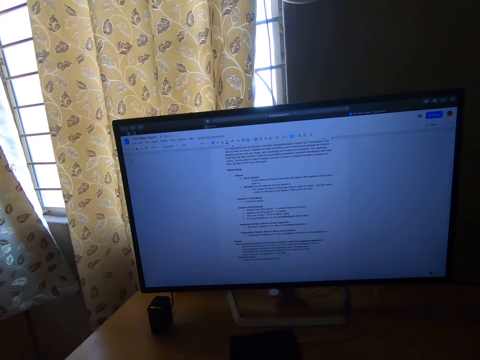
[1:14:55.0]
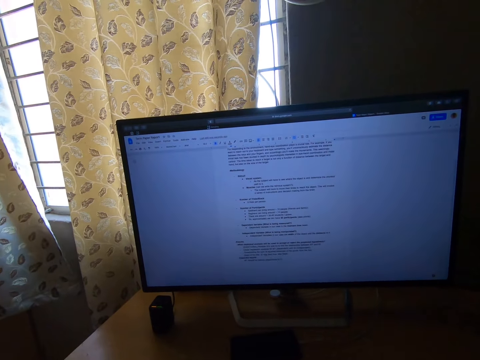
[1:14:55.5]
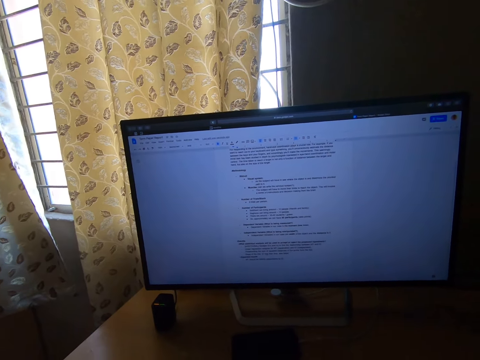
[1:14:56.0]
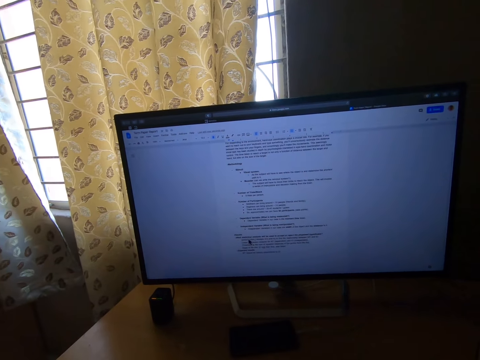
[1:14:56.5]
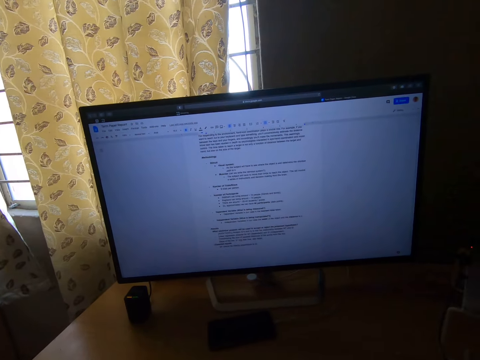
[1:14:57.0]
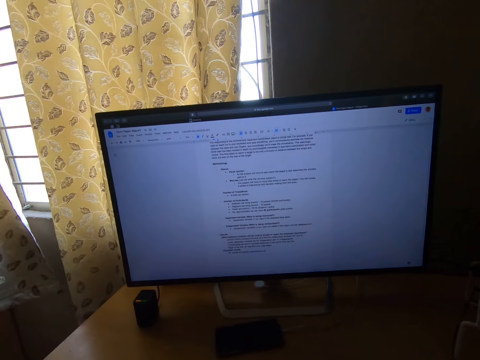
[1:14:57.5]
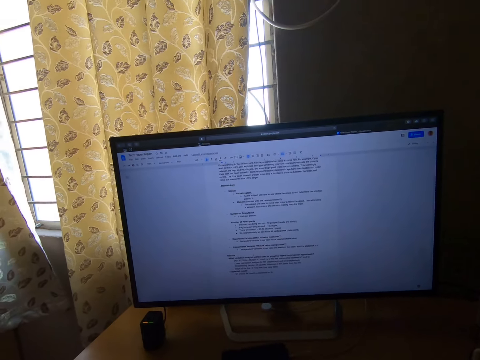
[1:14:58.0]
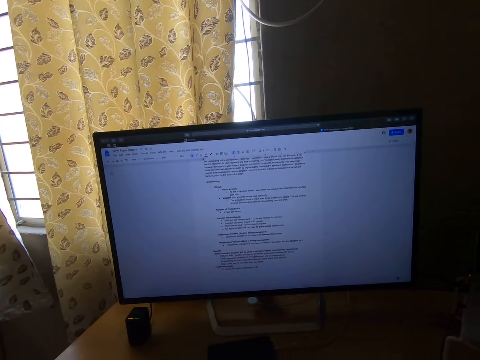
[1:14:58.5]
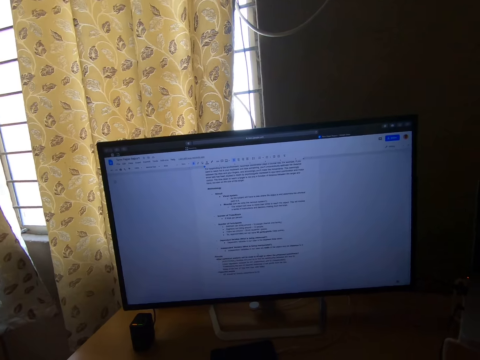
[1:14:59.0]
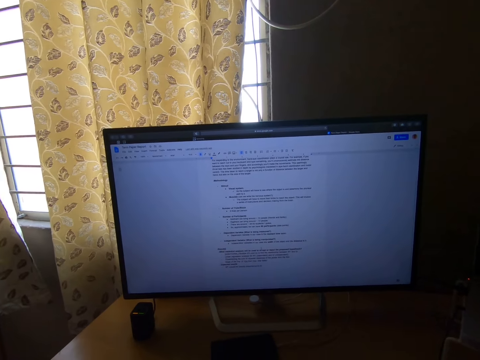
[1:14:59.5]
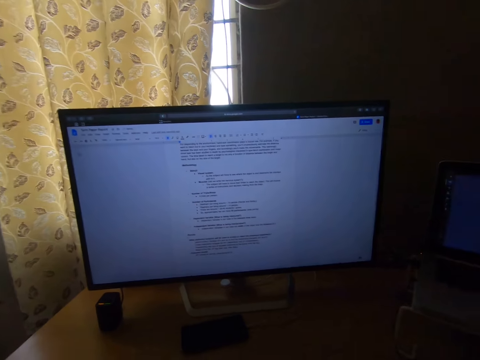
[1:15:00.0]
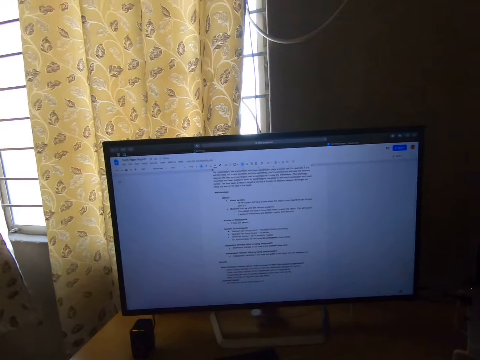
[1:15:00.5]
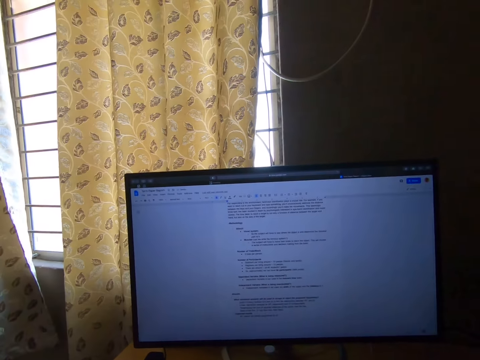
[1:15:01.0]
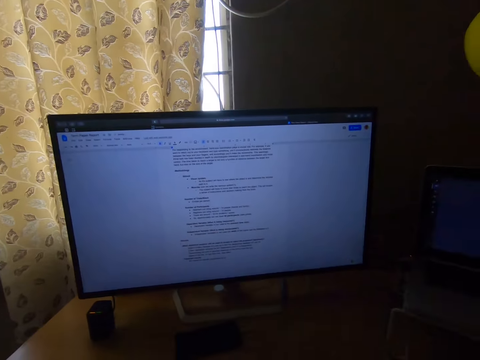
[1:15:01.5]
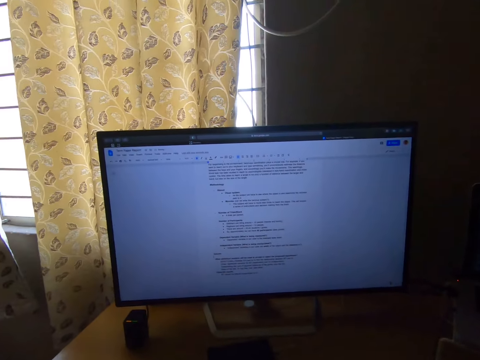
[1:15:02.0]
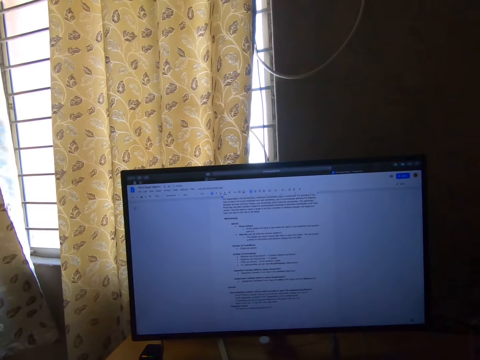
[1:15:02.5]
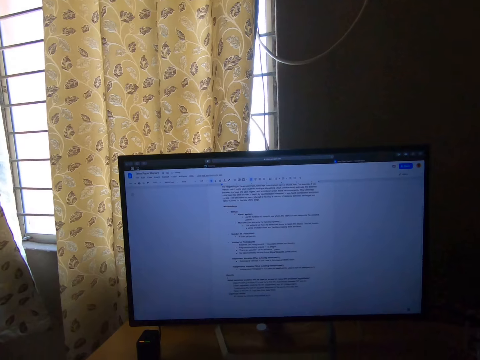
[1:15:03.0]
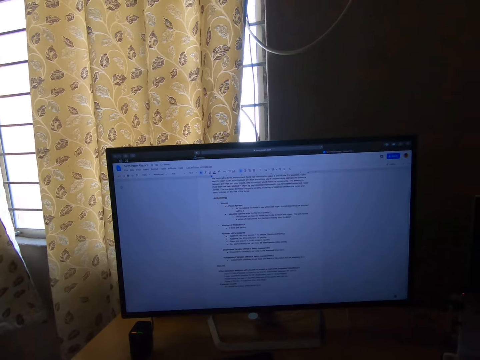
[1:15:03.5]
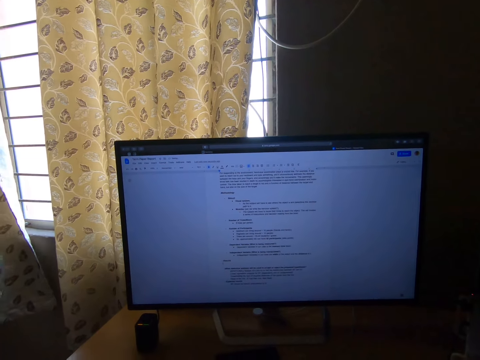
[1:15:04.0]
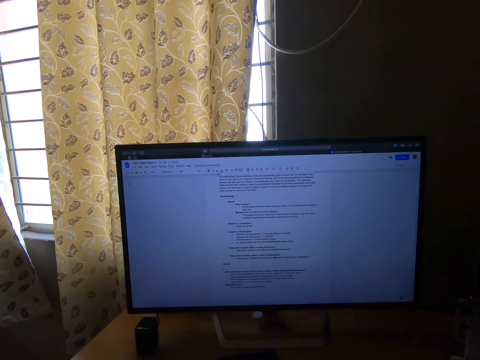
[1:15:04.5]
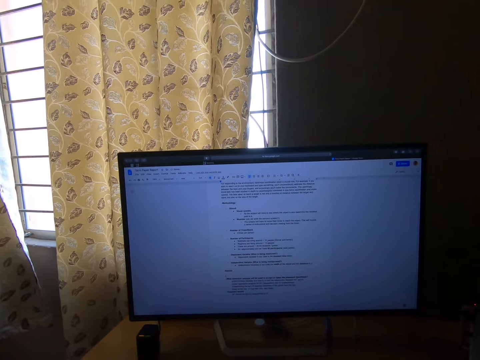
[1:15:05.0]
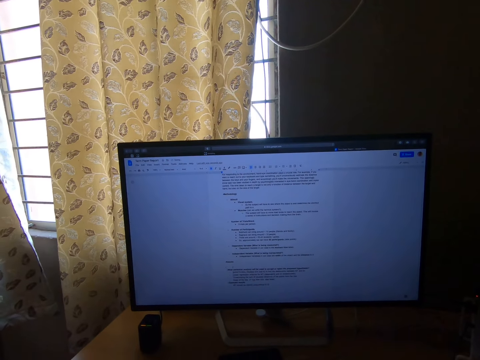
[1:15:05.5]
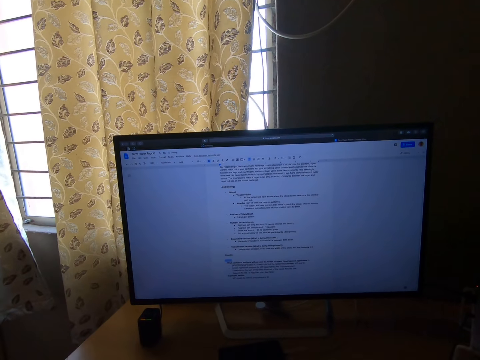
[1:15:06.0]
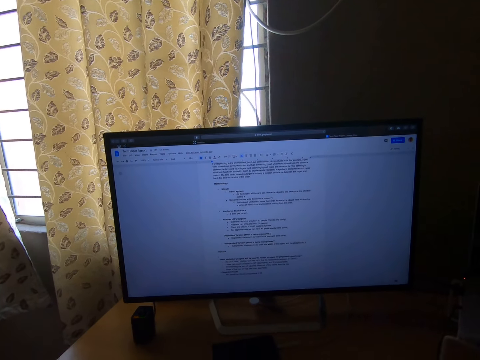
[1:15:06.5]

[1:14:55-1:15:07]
The camera wearer reads the notes in the computer. They scroll the computer. They read the notes in the computer.

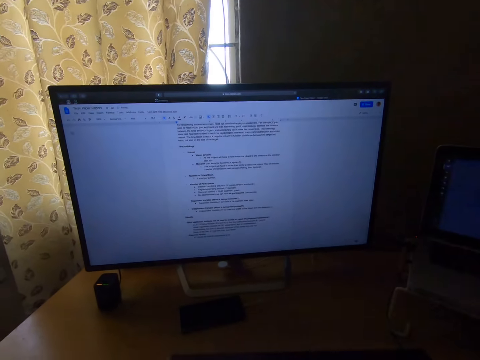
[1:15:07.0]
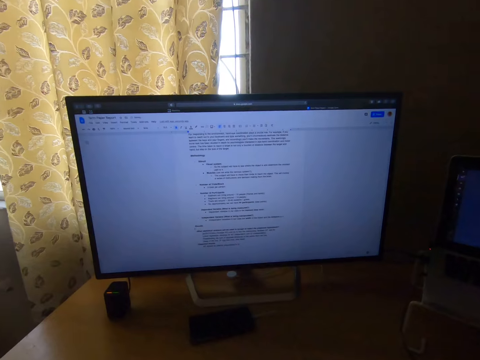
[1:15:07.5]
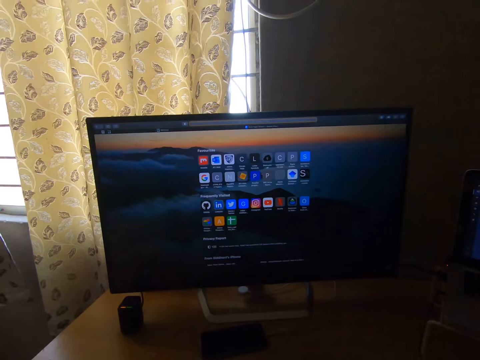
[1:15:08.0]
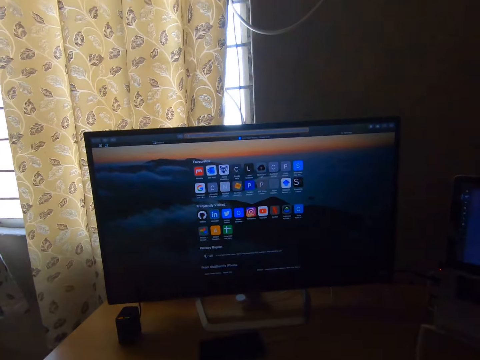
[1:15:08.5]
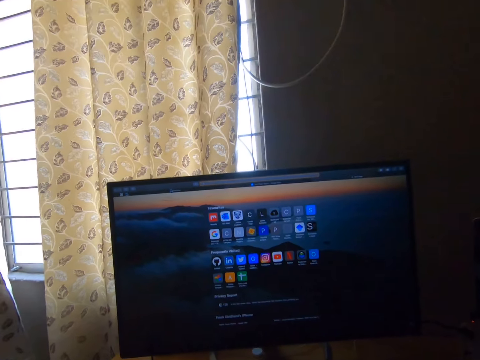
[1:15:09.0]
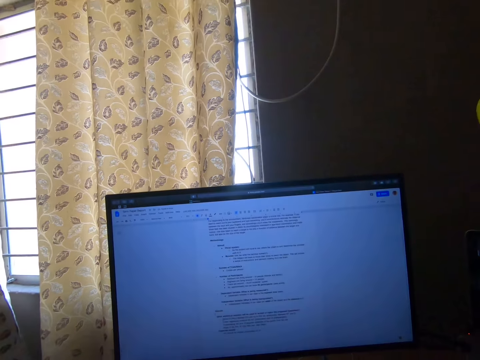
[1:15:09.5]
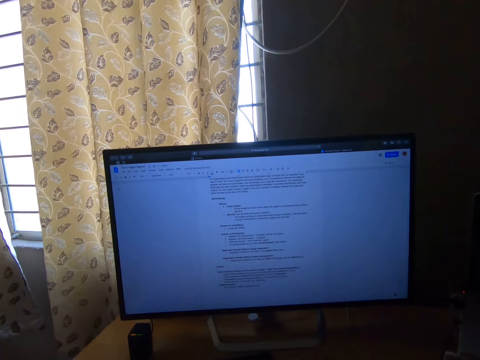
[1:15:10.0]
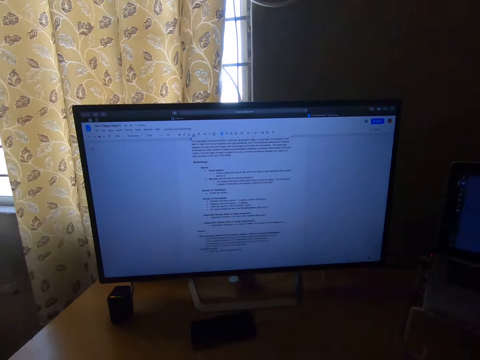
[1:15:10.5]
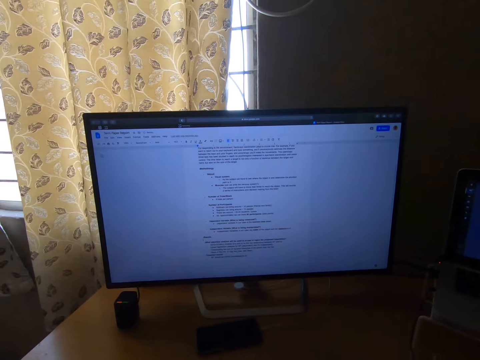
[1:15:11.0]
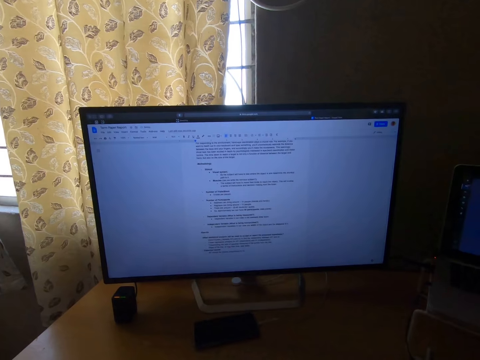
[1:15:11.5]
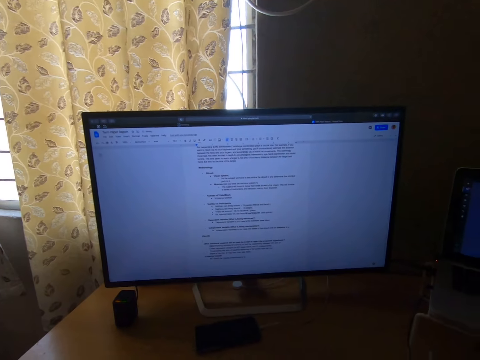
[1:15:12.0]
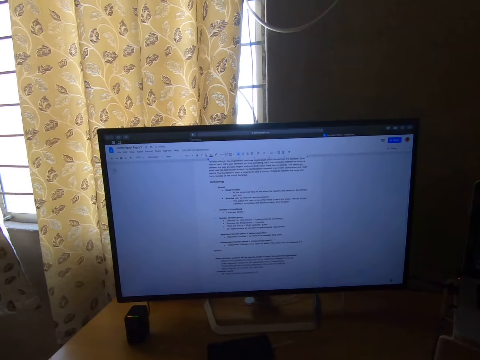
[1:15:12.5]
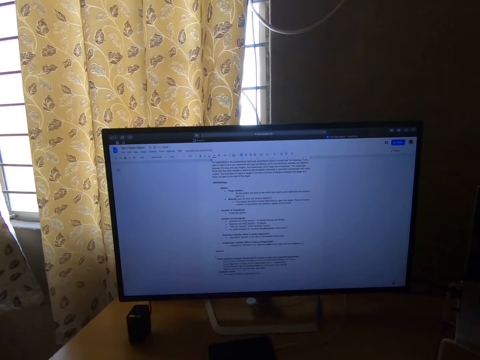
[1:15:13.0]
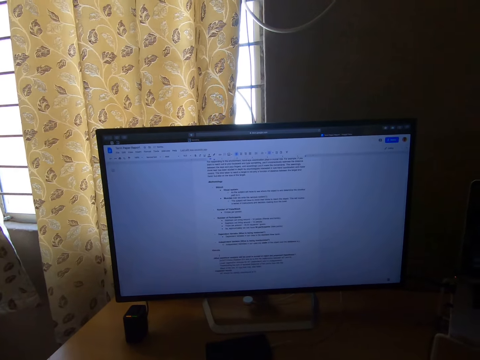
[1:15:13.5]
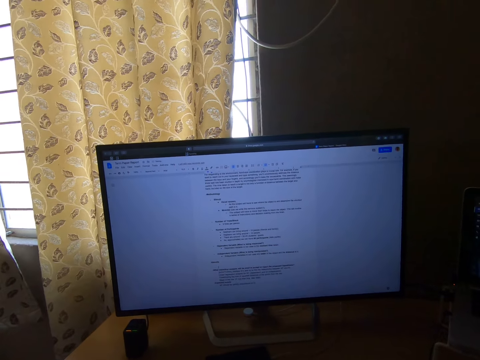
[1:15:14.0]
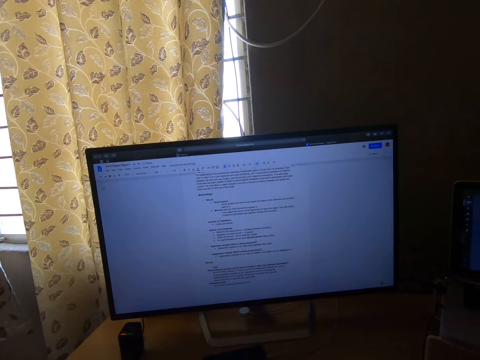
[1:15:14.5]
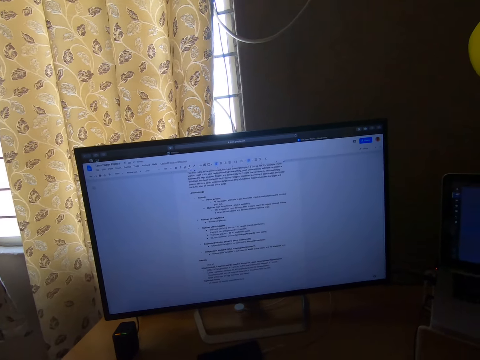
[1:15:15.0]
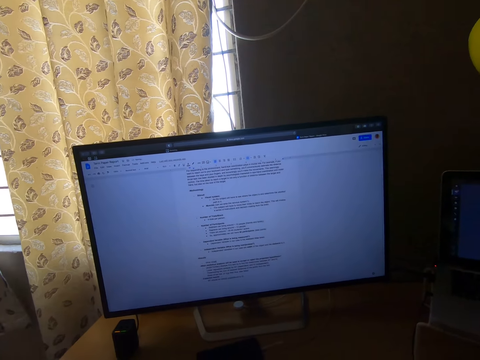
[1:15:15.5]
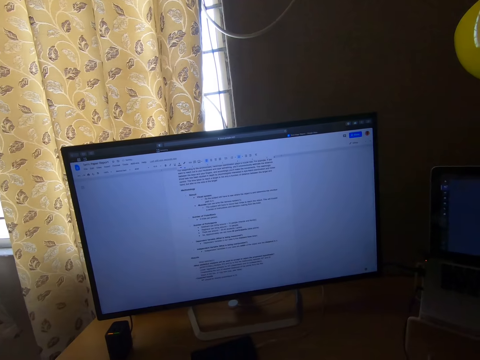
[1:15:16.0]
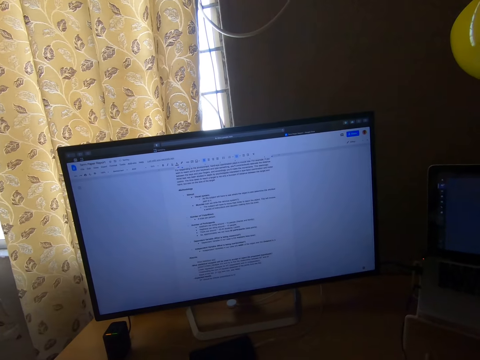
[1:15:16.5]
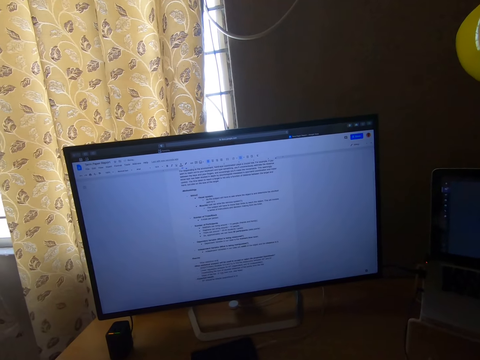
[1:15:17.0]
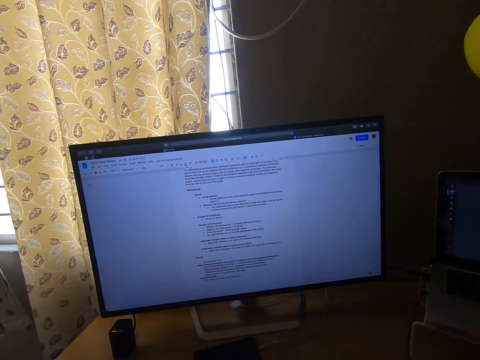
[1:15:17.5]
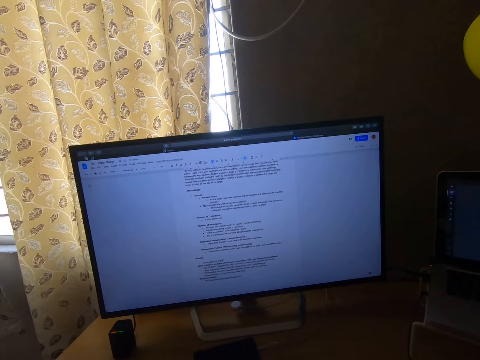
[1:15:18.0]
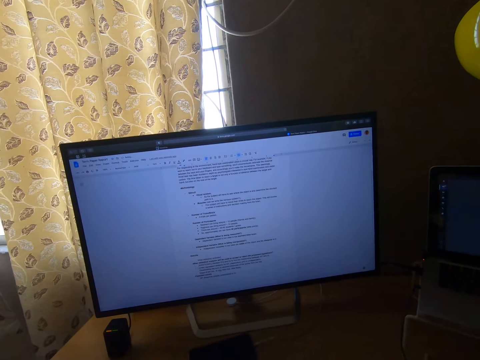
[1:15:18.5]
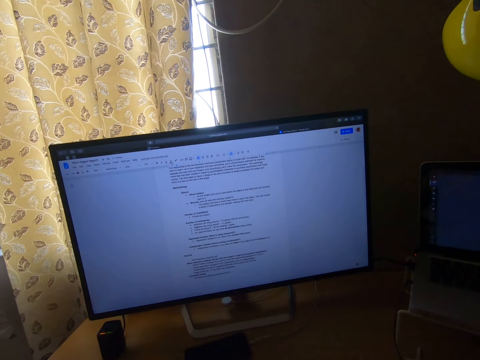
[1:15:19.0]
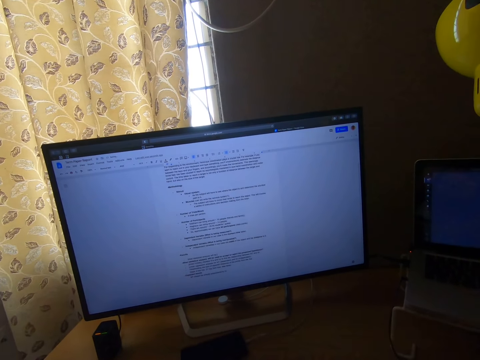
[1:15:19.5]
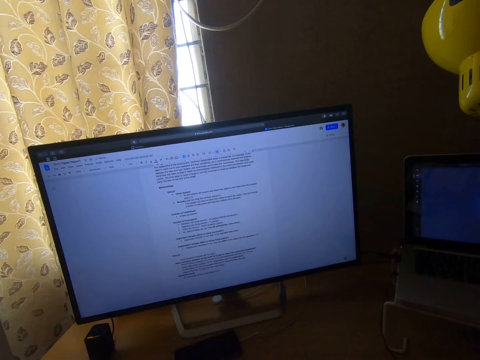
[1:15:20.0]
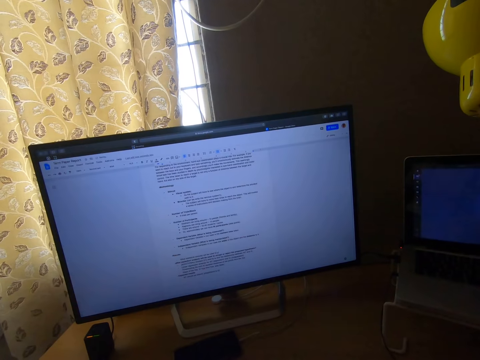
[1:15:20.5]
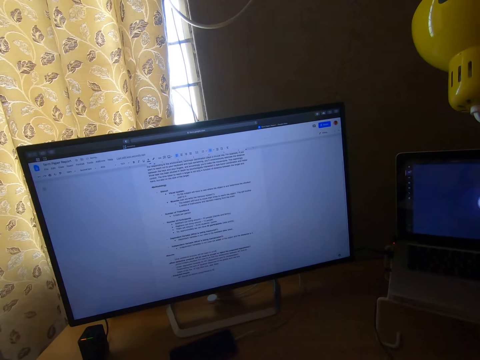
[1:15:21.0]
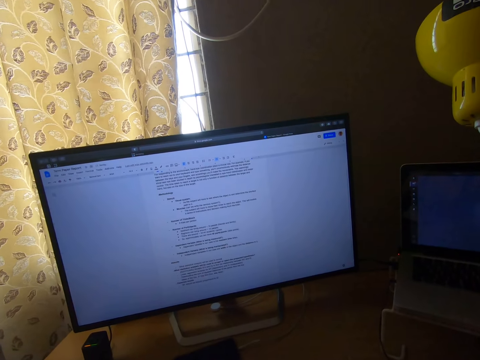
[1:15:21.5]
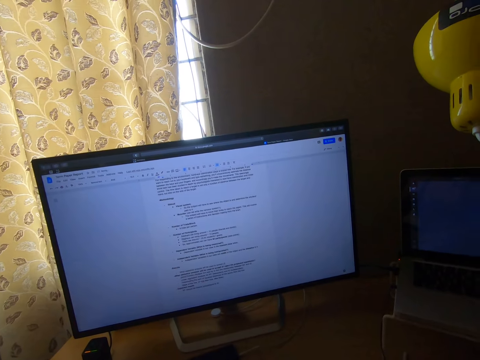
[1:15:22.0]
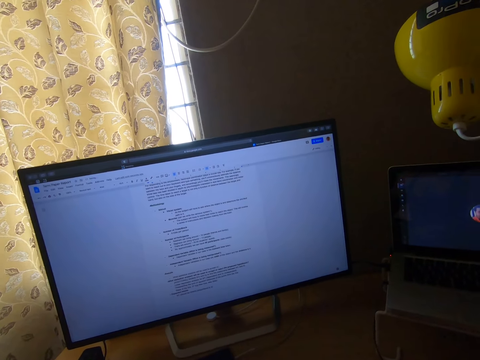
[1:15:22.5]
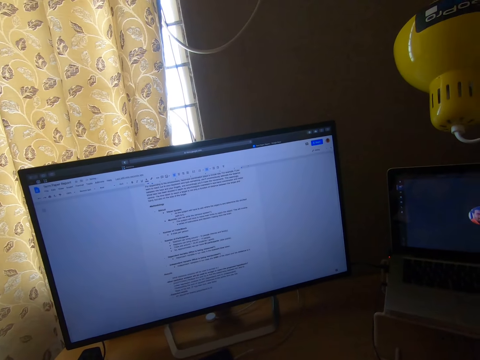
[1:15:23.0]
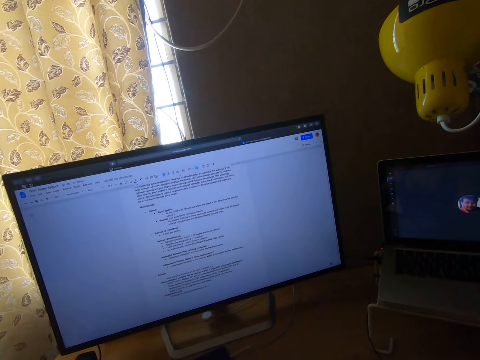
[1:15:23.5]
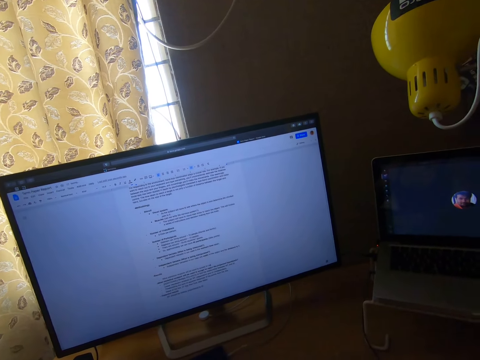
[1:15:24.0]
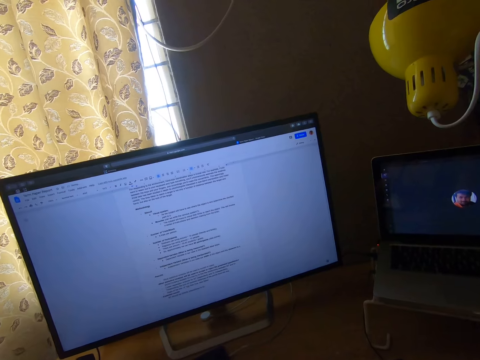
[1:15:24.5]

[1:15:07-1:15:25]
The camera wearer scrolls the computer. They read the notes in the computer. They type the notes in the computer.
